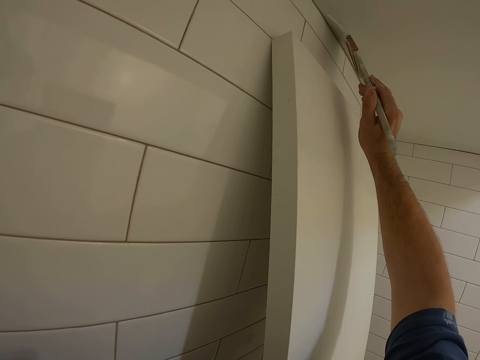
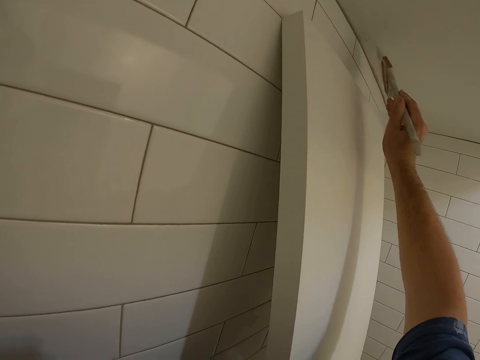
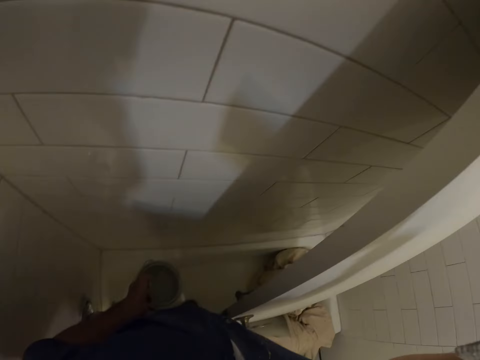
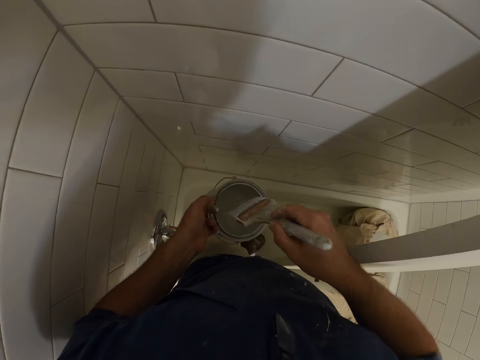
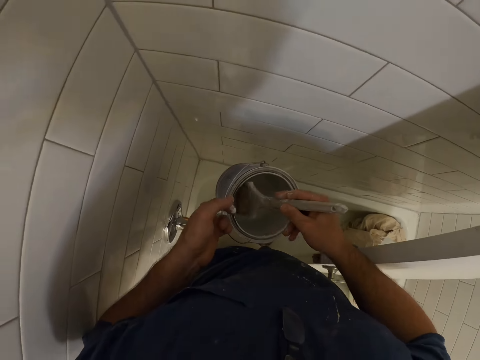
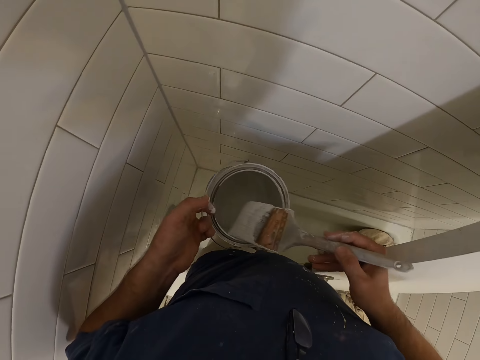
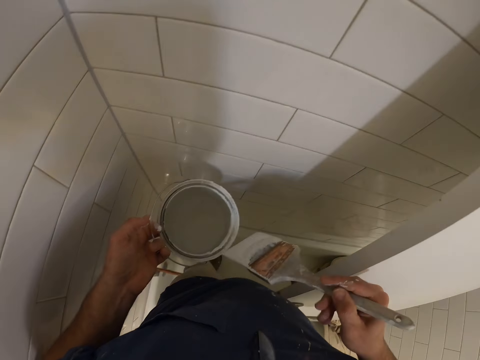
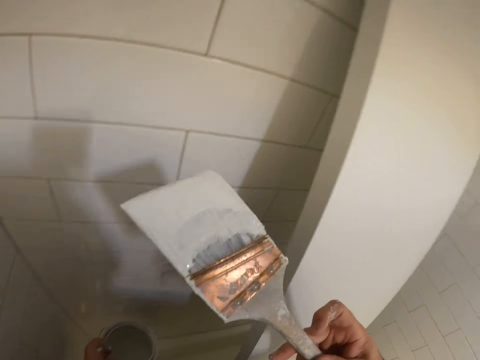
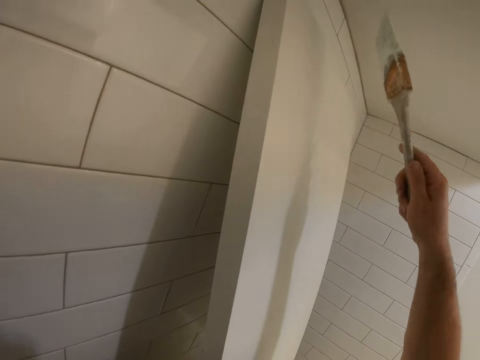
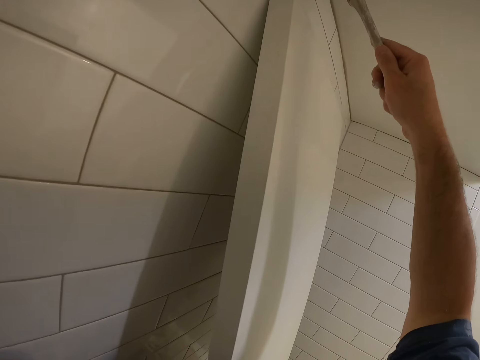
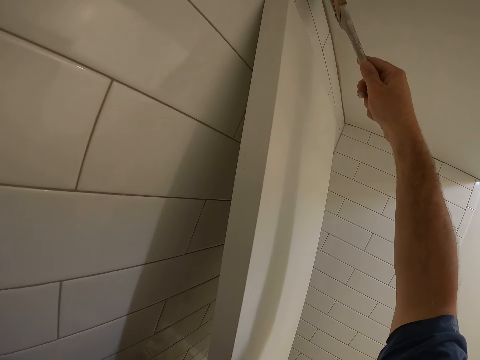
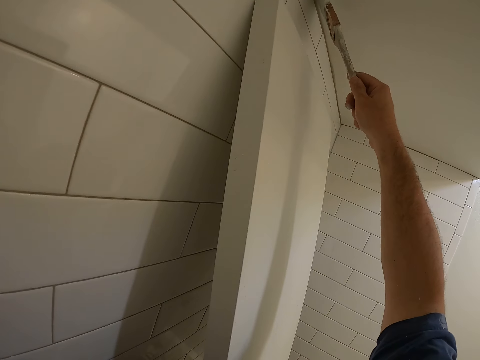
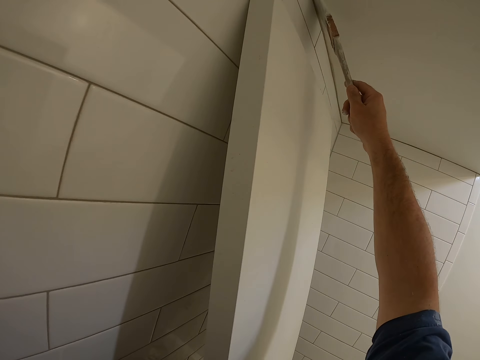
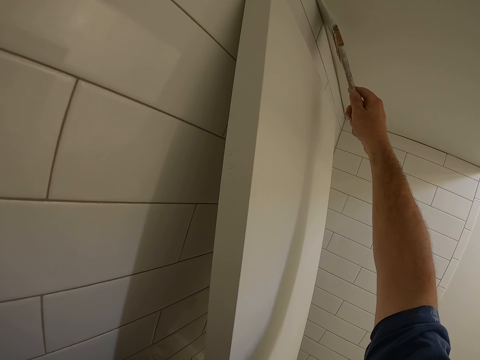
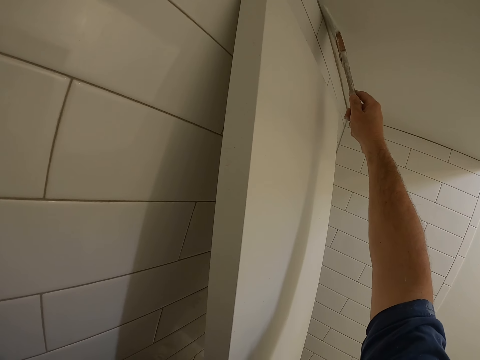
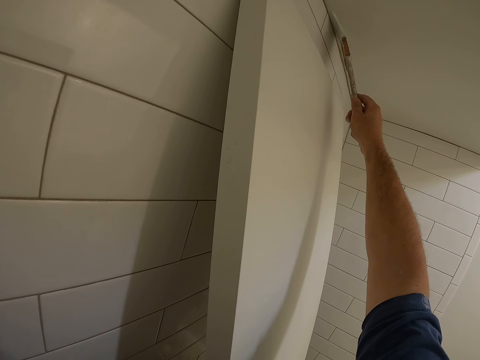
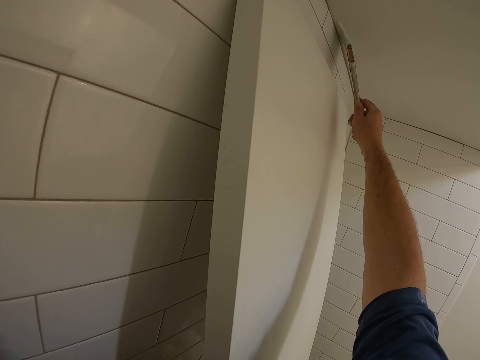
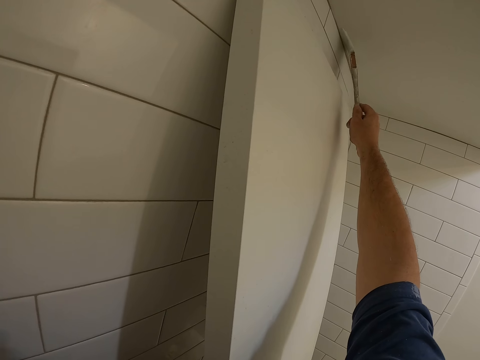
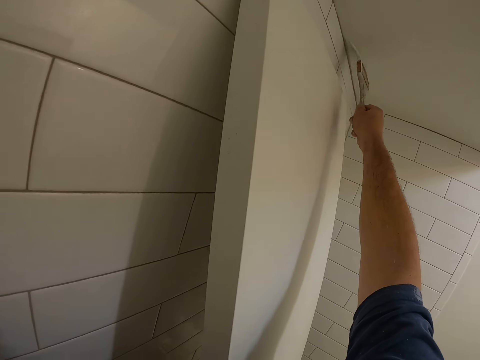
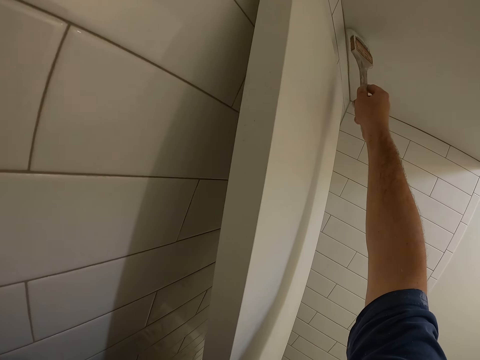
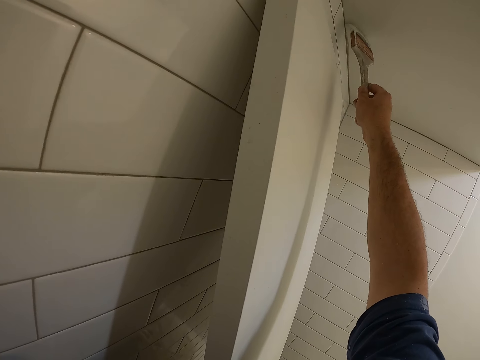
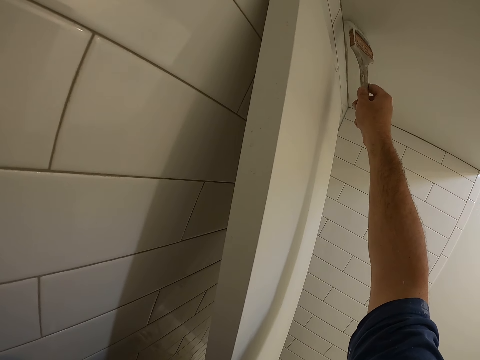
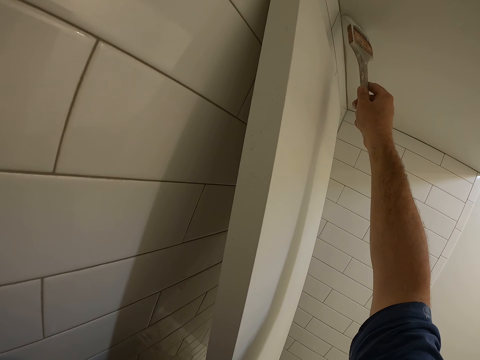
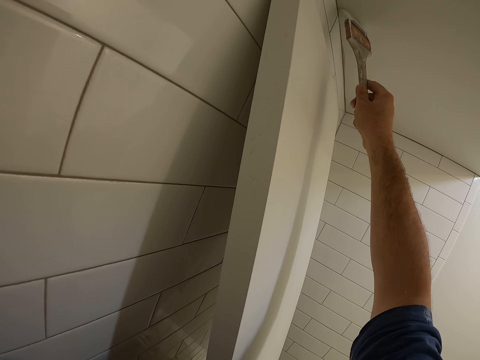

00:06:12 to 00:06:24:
The camera wearer dips the brush in his right hand in the paint container in his left hand. He wipes the brush in his right hand on the edge of the paint container in his left hand. He removes the paint brush from the paint. He paints the ceiling or bathroom wall with the brush in his right hand.

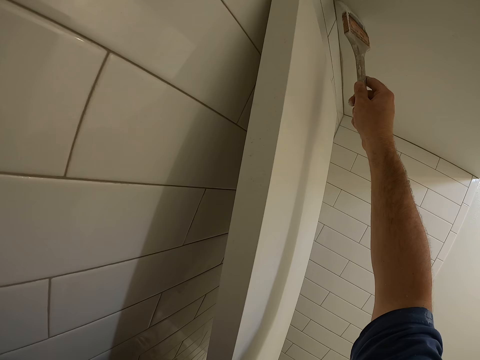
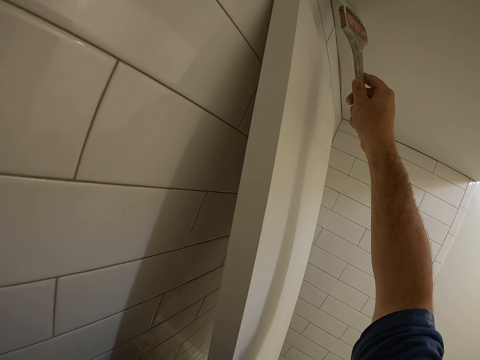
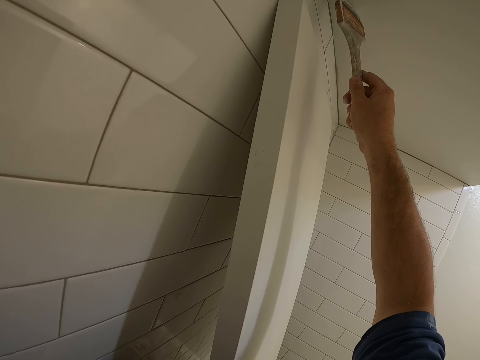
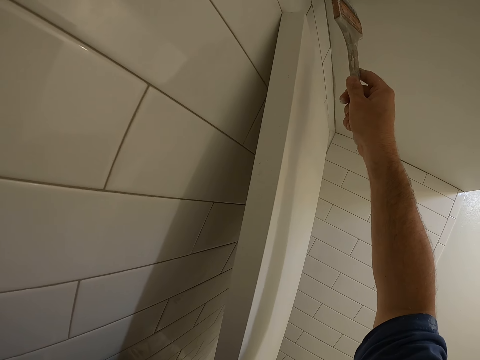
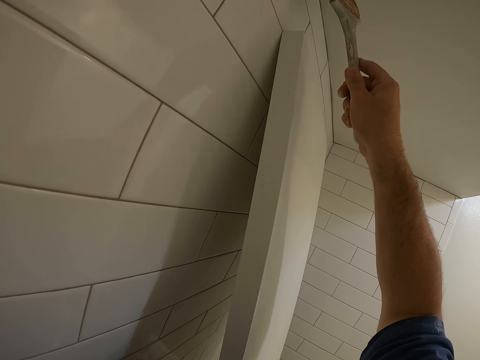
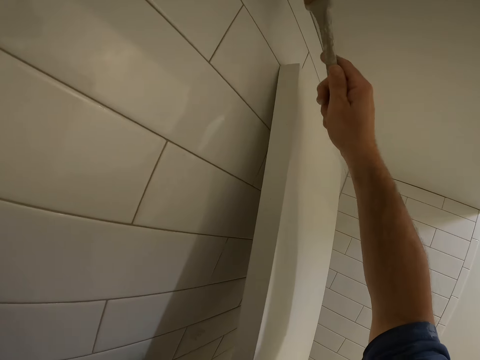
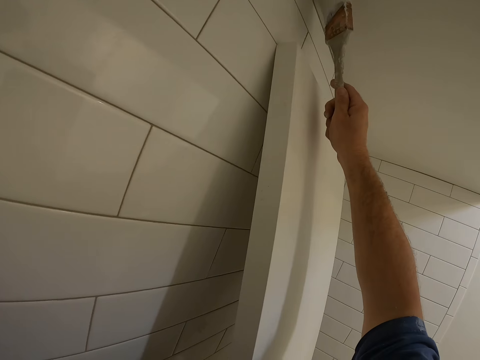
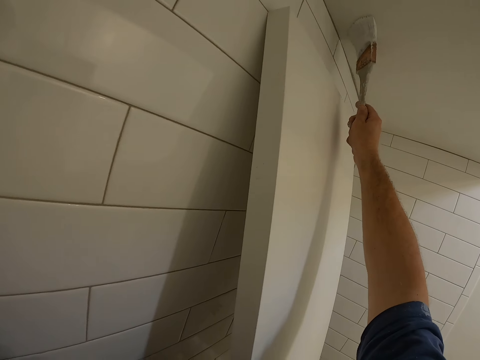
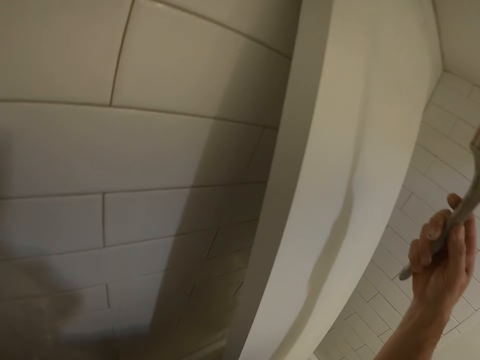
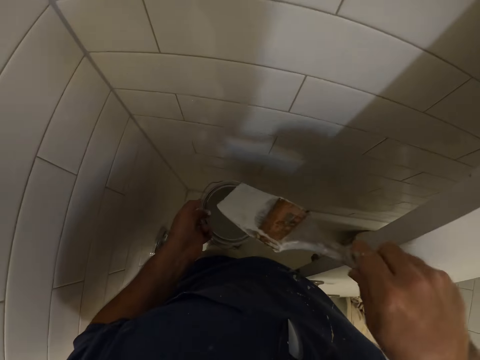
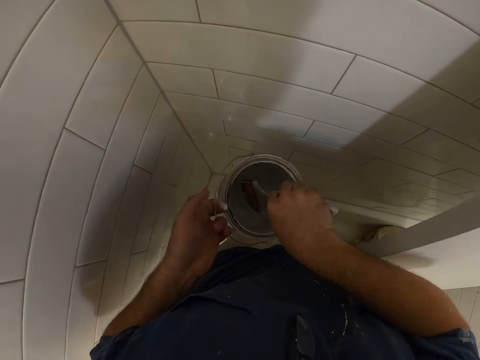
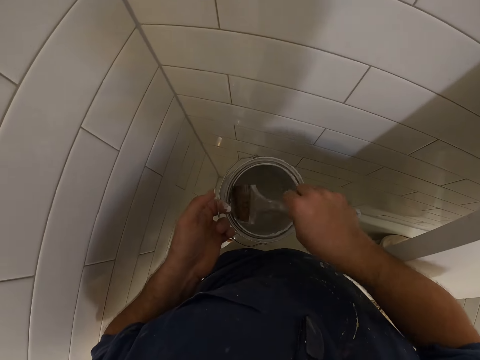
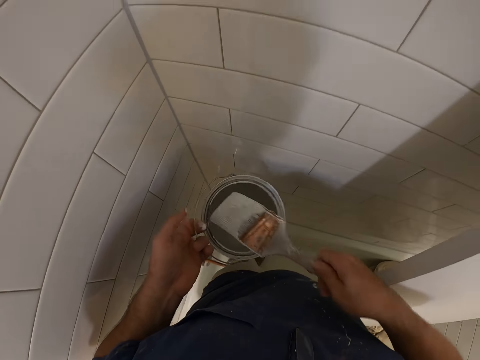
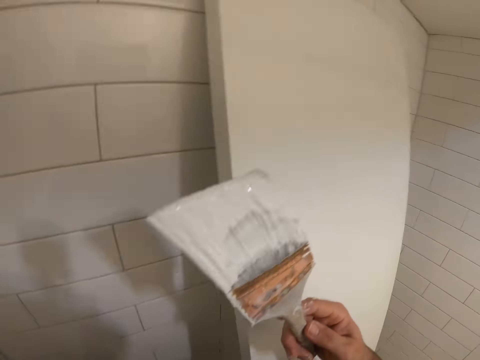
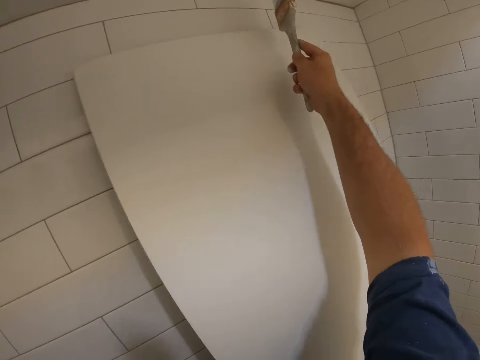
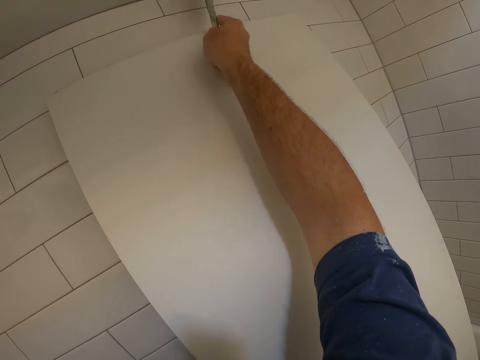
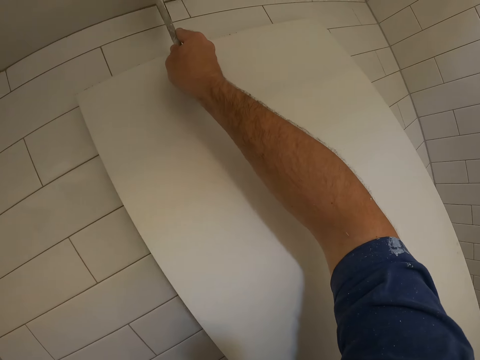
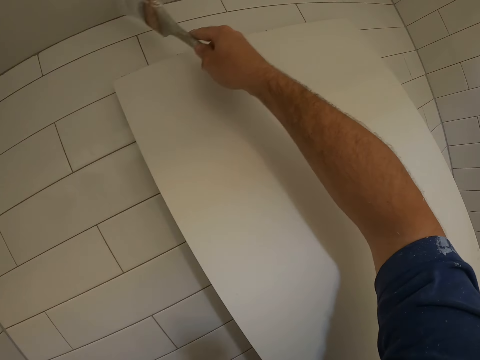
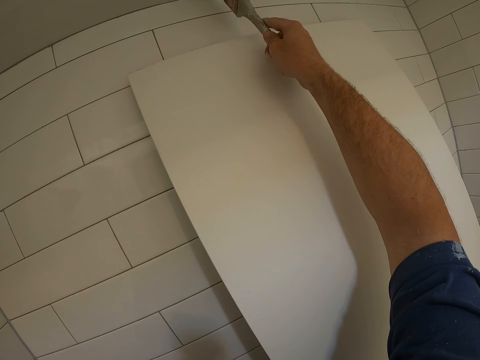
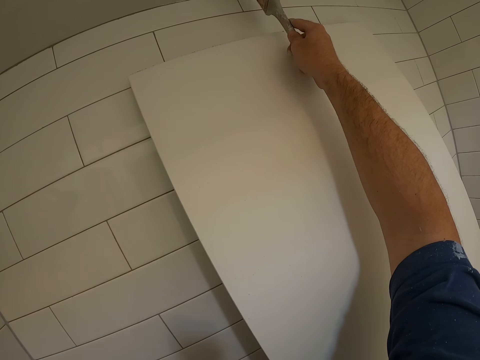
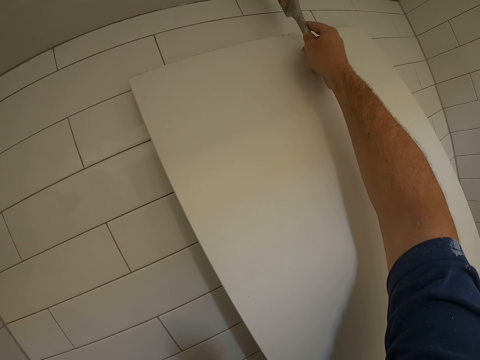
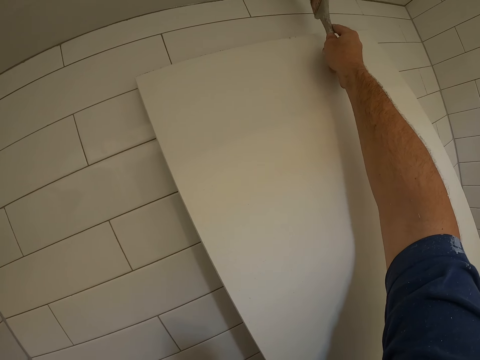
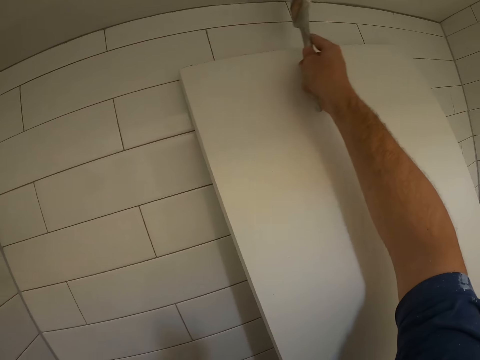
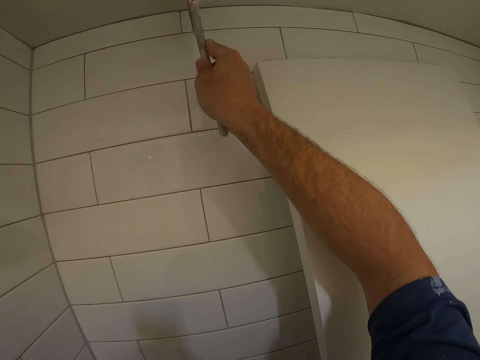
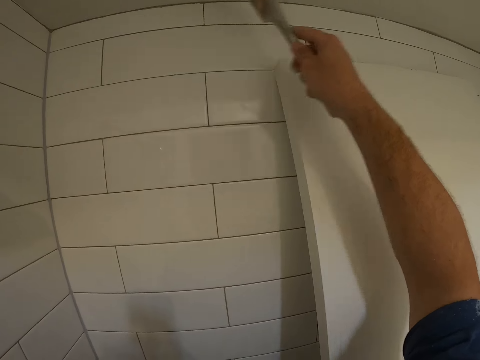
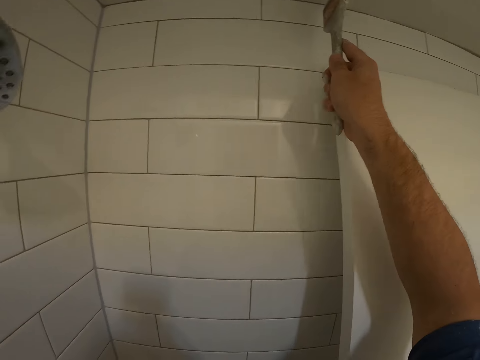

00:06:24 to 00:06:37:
The camera wearer dips the brush in his right hand in the paint container in his left hand. He removes the paint brush from the paint. He paints the ceiling or bathroom wall with the brush in his right hand.

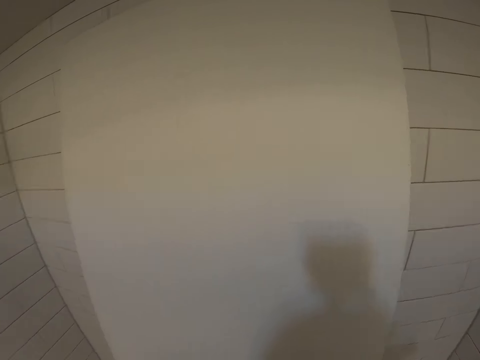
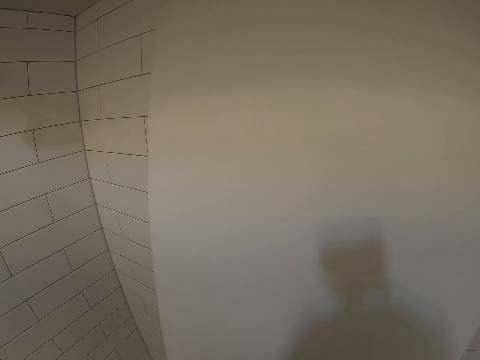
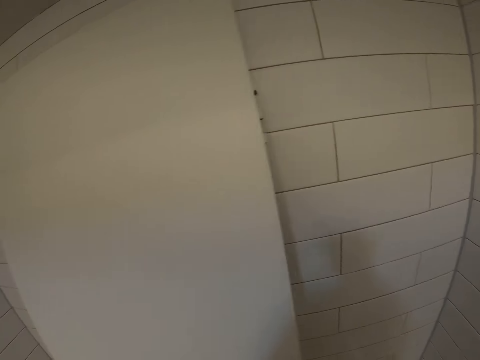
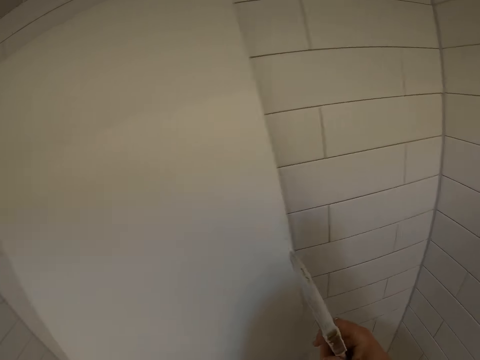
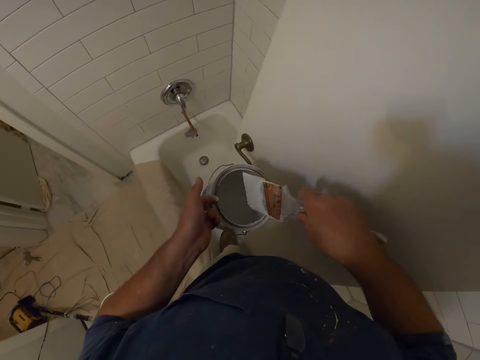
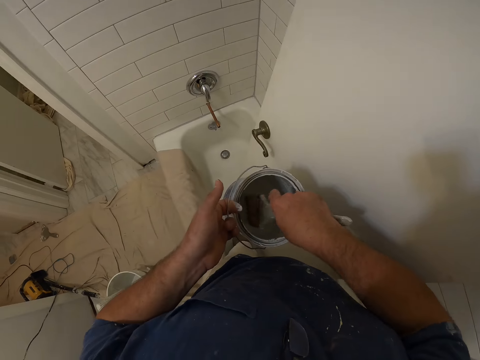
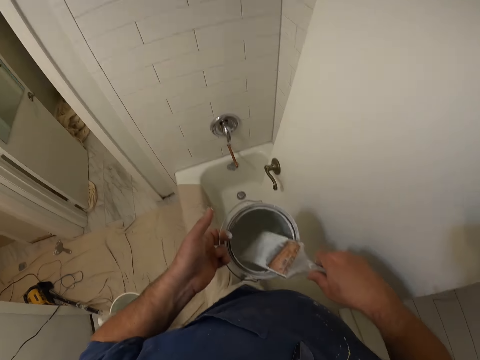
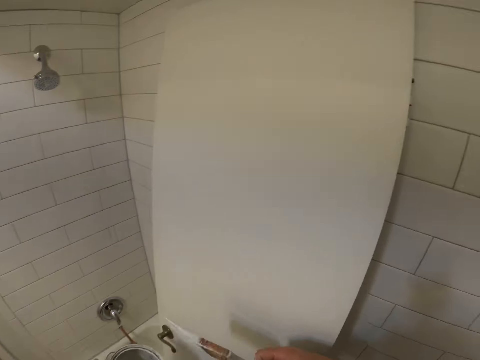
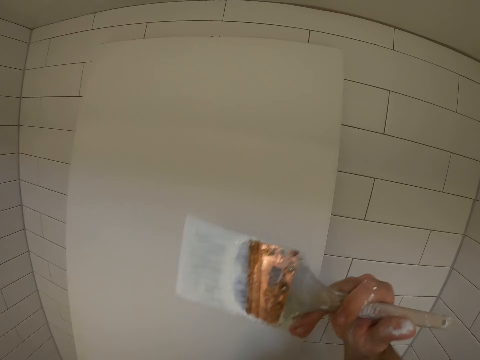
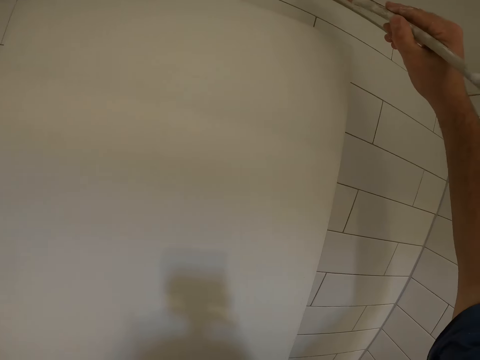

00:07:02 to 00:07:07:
The camera wearer dips the brush in his right hand in the paint container in his left hand. He removes the paint brush from the paint.
